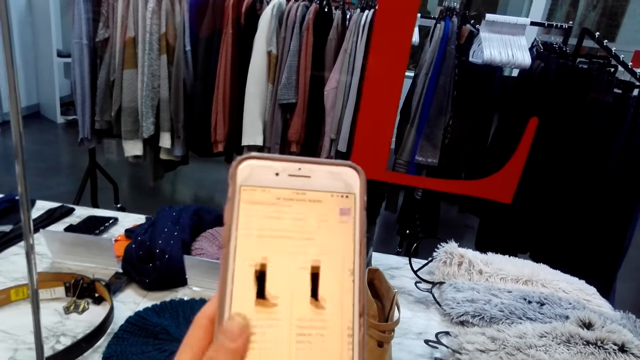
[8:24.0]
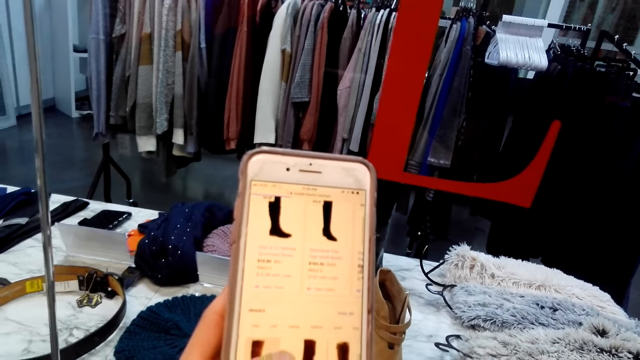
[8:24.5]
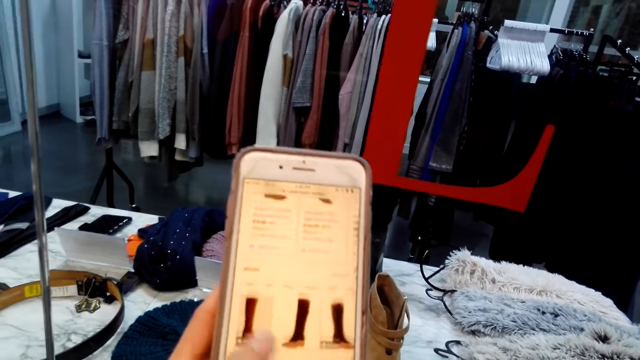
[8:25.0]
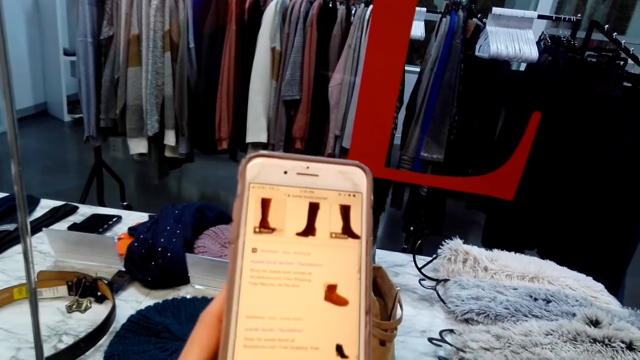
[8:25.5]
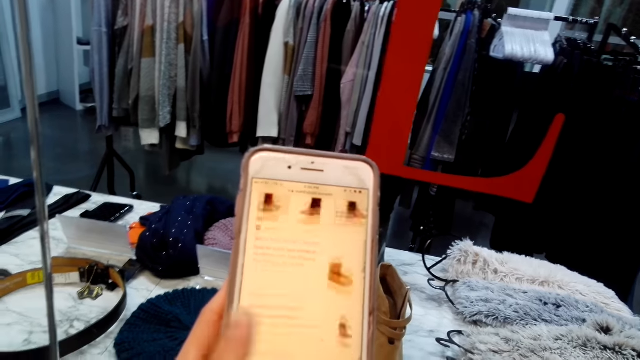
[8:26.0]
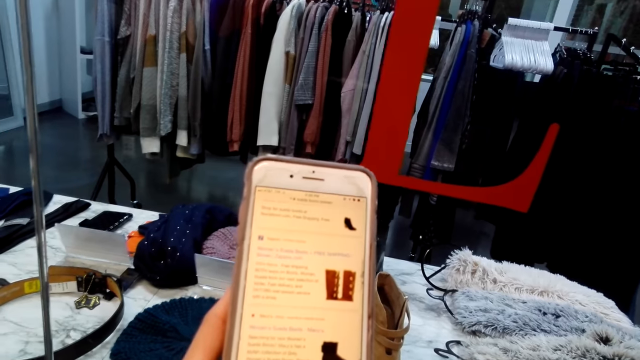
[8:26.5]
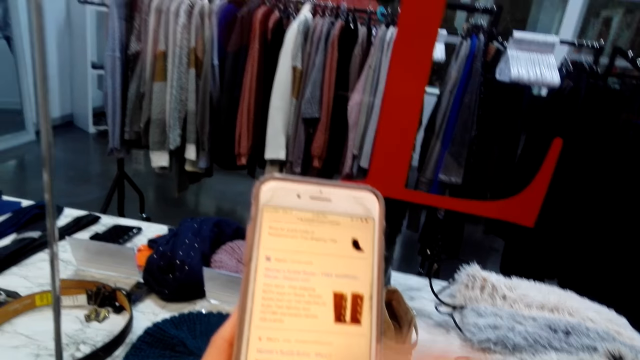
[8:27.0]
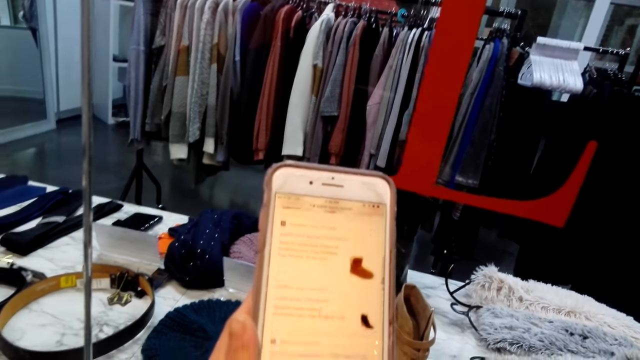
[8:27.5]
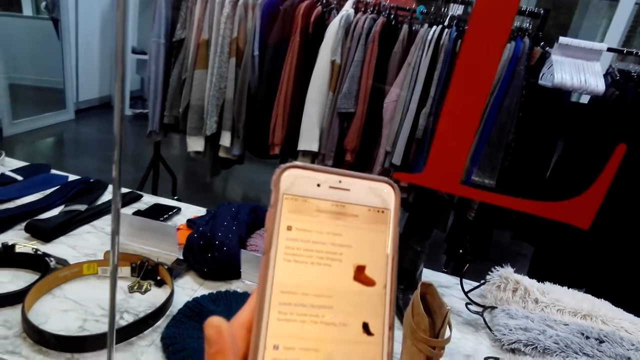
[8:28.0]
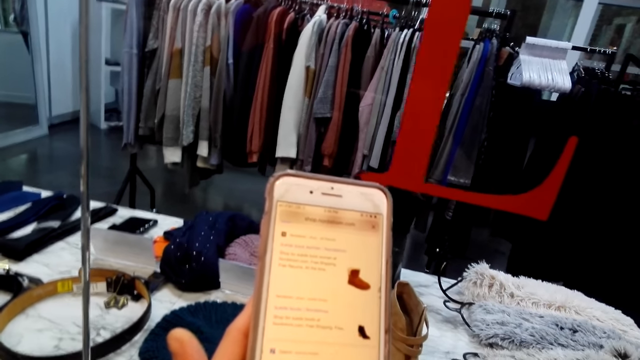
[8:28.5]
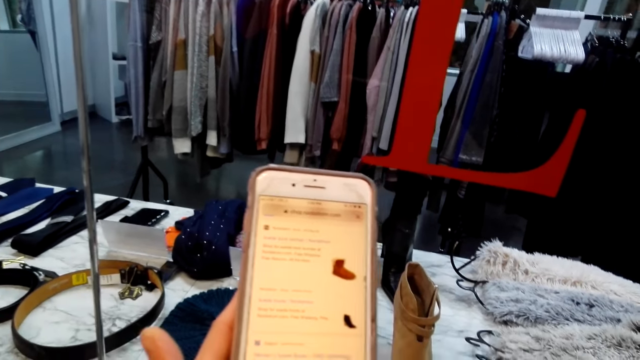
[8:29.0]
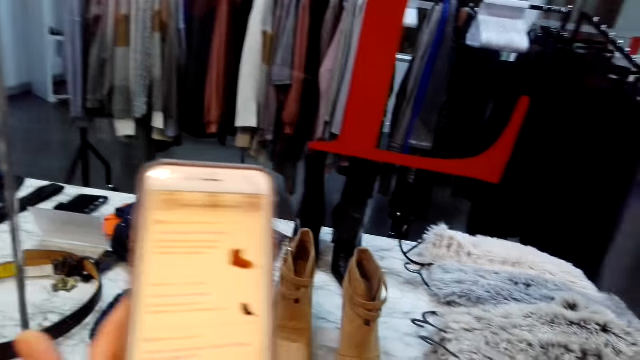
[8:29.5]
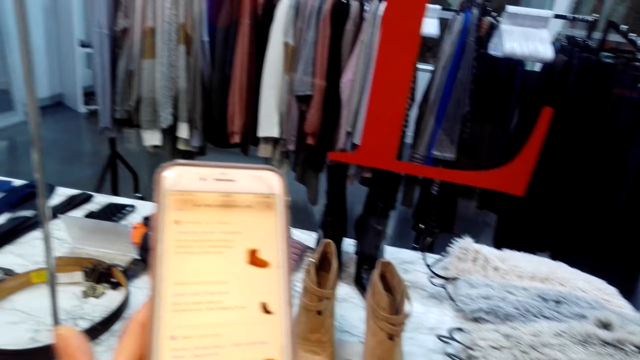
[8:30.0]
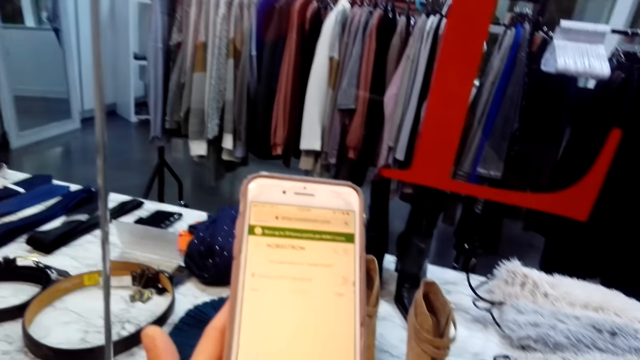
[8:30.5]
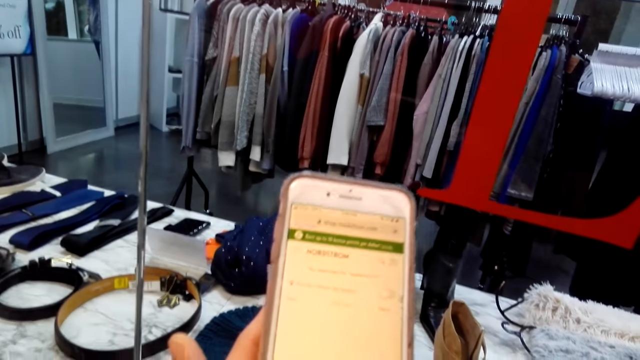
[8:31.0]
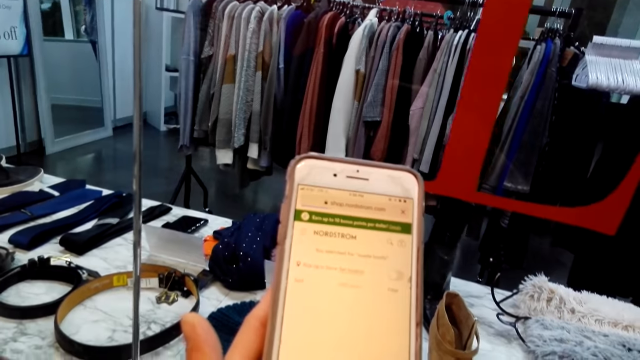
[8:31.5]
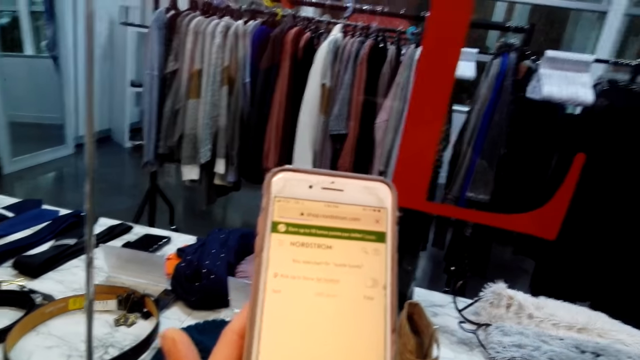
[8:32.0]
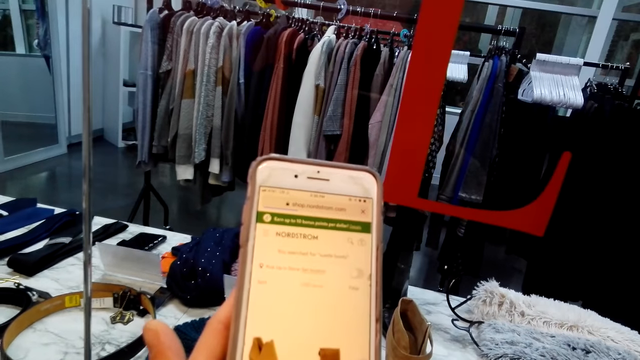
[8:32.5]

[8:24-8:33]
The camera wearer looks at some boots on the phone.

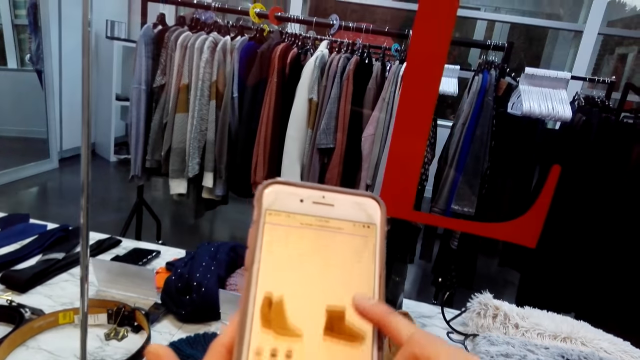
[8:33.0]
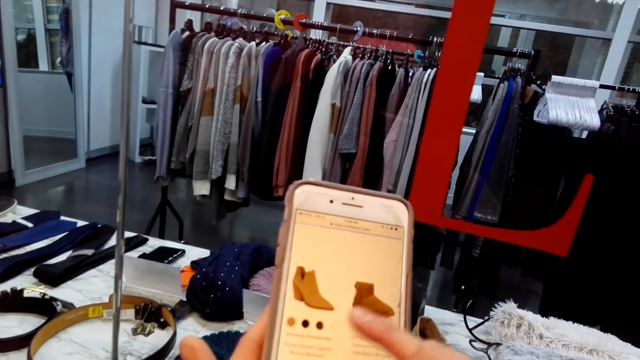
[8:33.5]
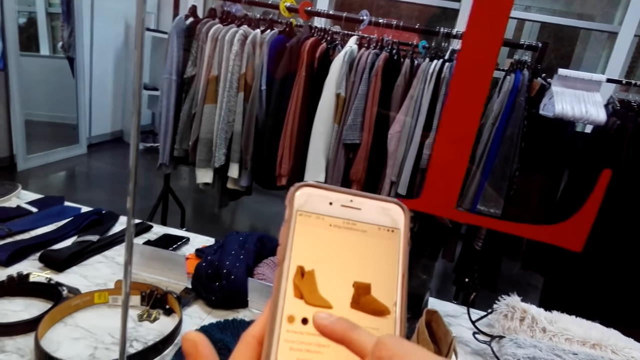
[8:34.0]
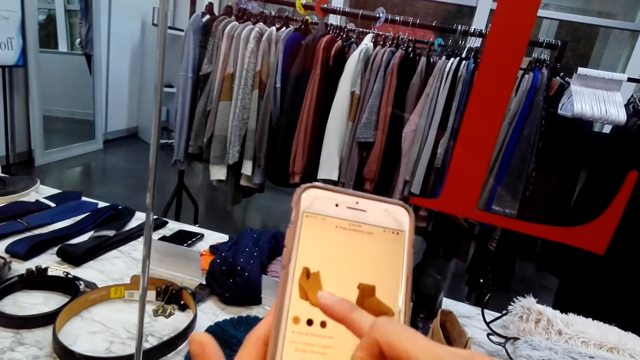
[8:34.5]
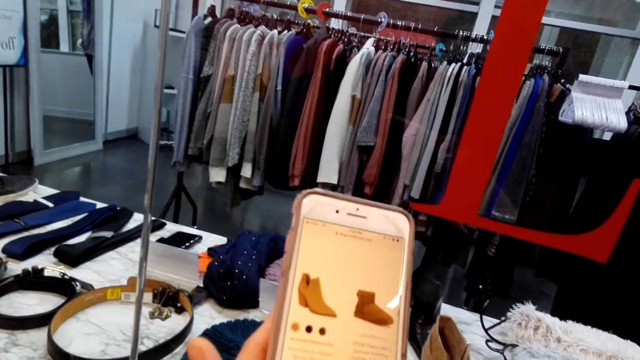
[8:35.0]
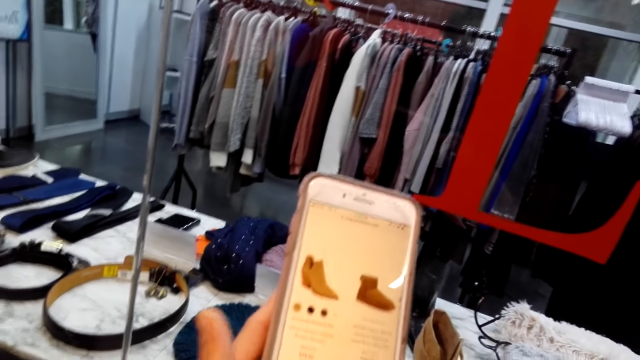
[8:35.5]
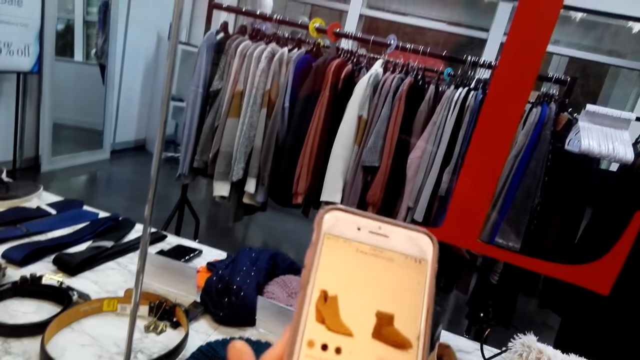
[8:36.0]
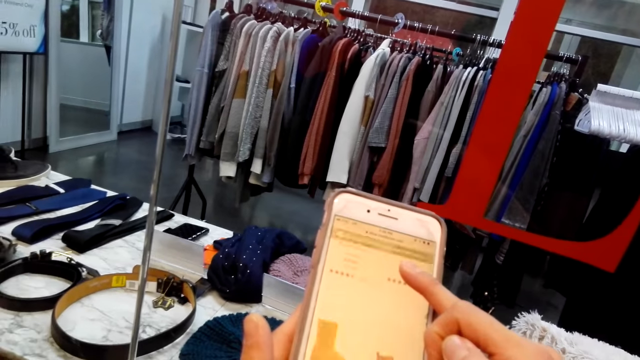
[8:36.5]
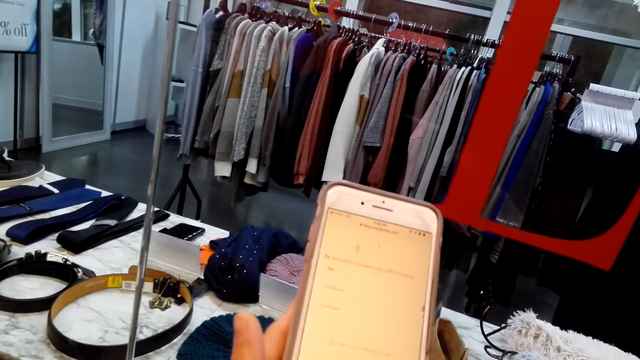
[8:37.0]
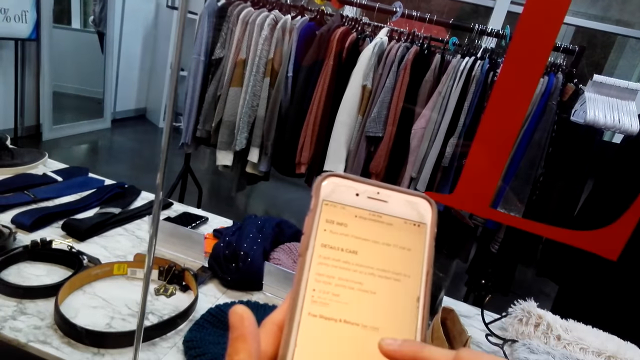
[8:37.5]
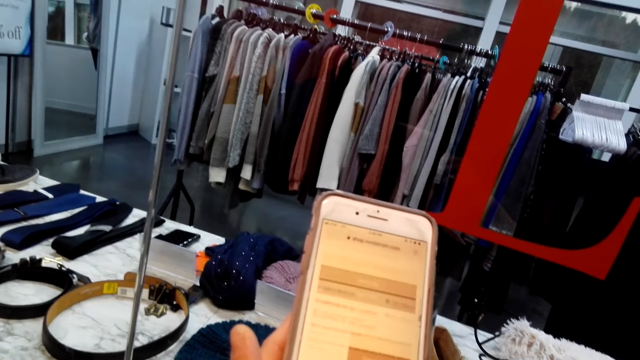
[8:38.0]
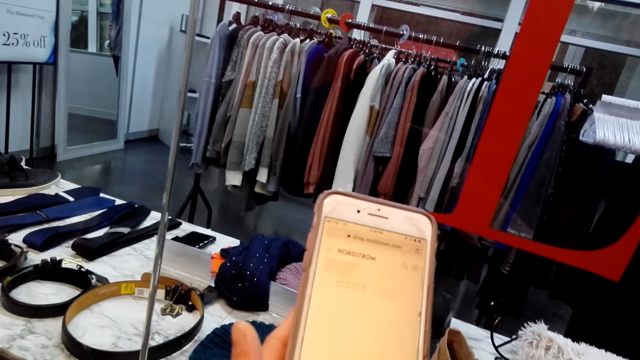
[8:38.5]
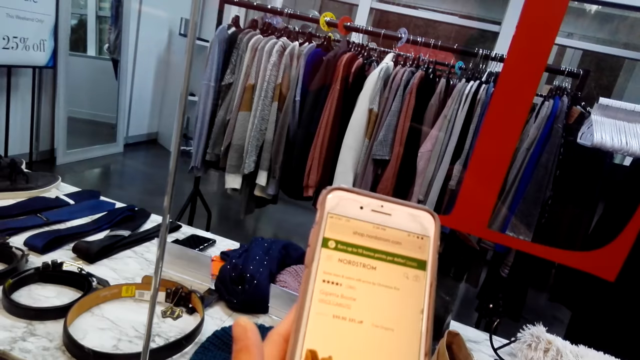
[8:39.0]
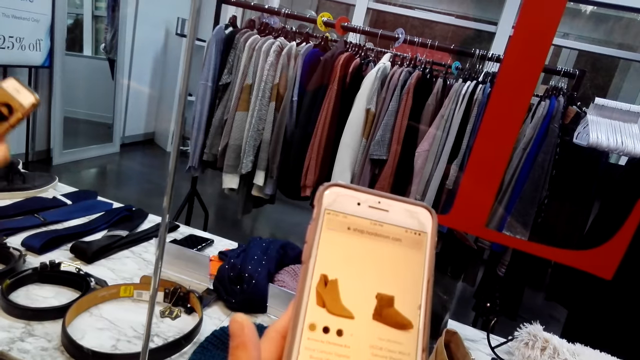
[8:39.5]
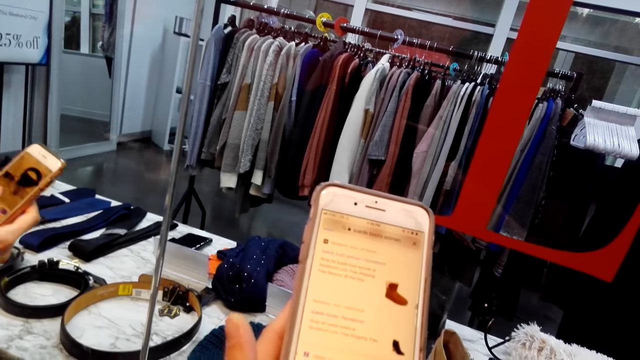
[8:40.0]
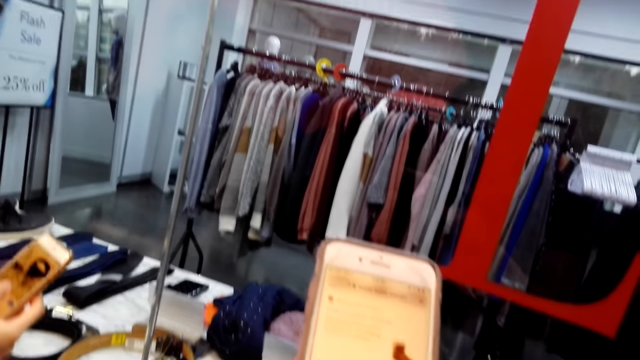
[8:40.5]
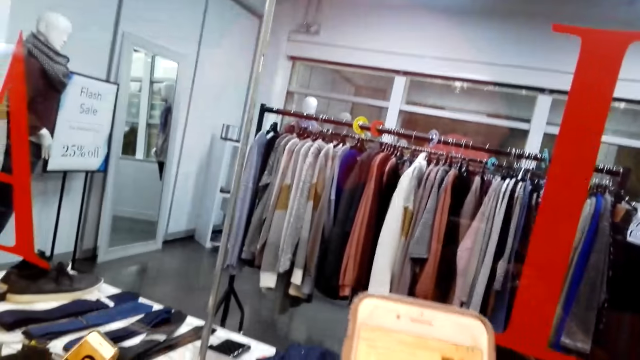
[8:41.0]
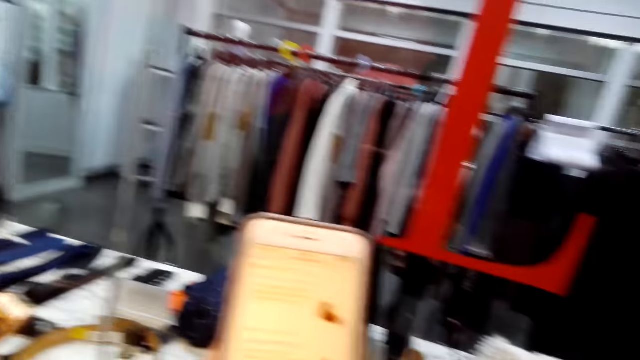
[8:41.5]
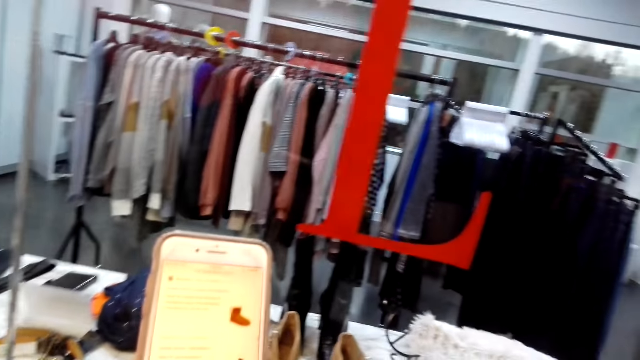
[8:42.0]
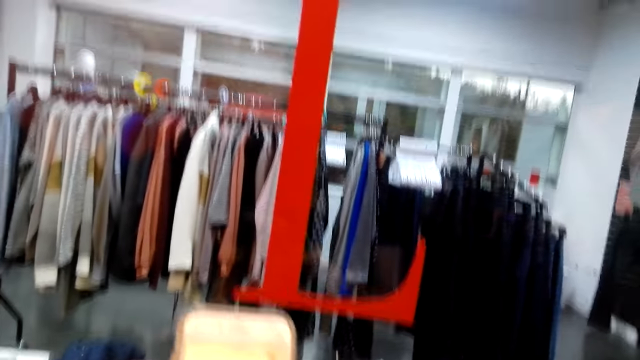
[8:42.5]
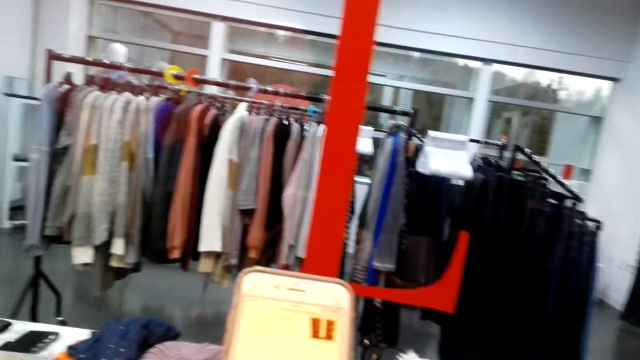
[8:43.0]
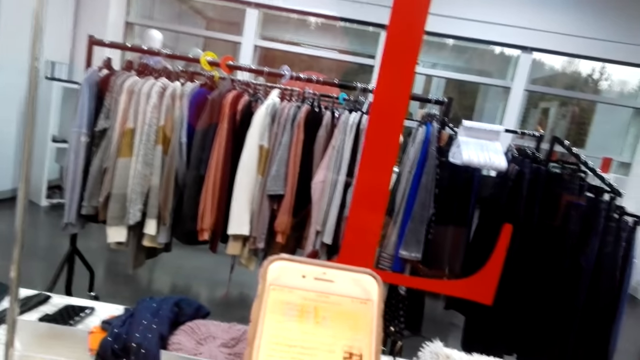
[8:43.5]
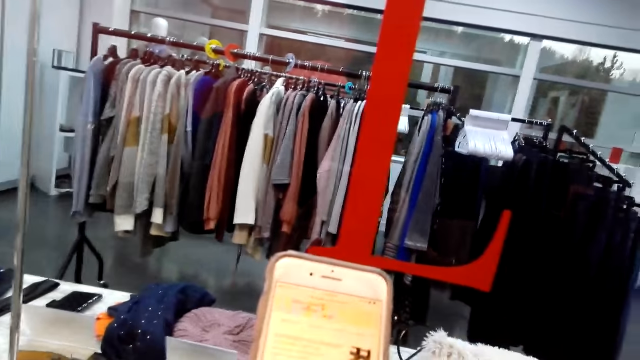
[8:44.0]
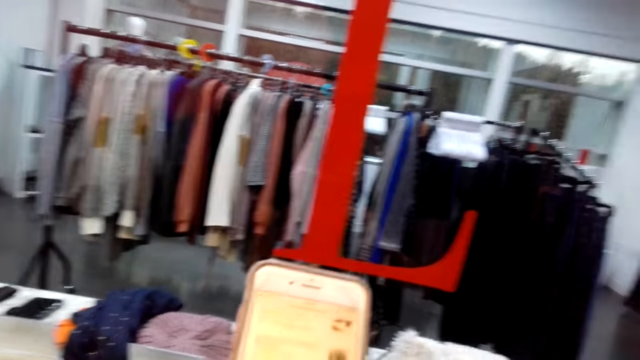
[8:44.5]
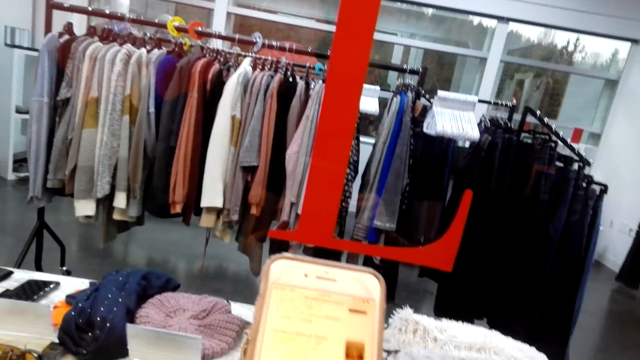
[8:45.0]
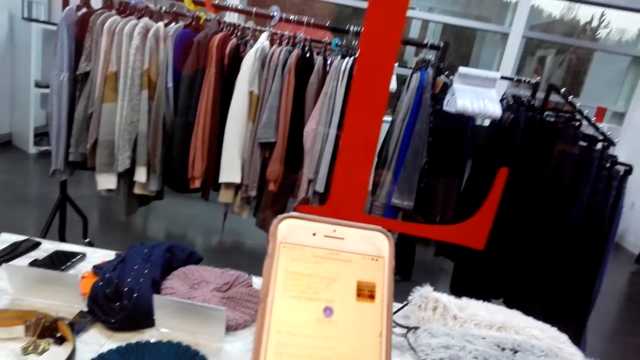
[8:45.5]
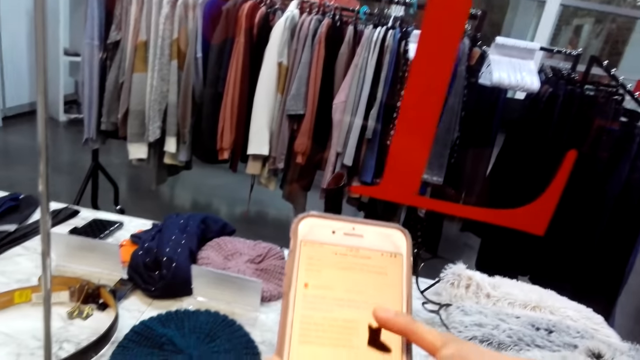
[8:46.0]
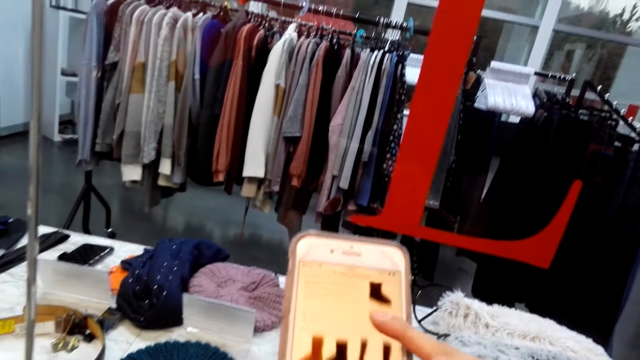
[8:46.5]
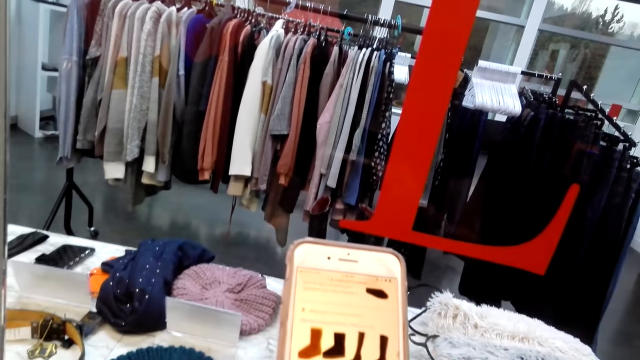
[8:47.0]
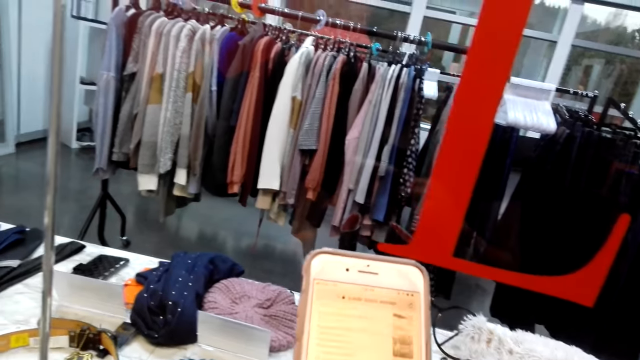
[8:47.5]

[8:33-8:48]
The camera wearer points at a boot on the phone. They scroll the phone.
